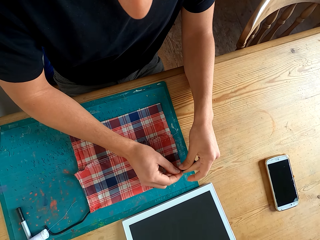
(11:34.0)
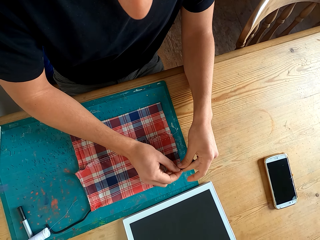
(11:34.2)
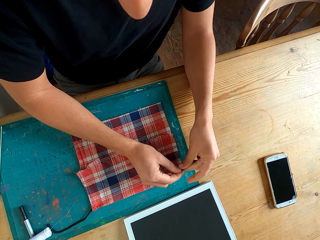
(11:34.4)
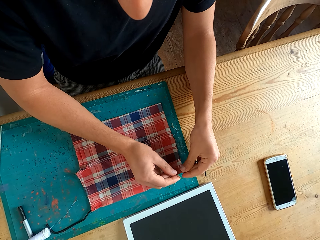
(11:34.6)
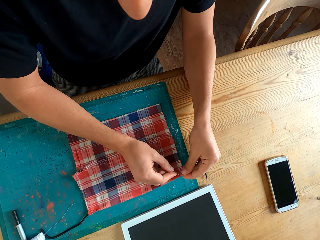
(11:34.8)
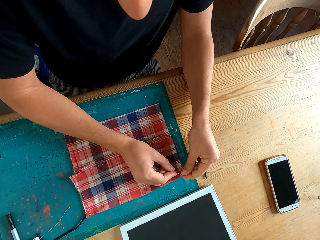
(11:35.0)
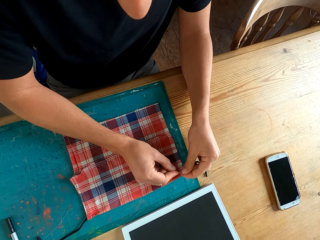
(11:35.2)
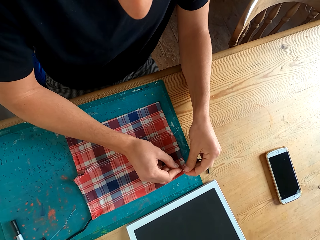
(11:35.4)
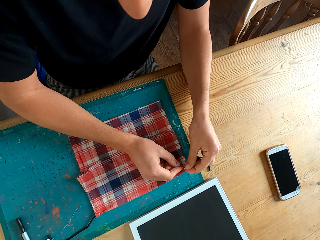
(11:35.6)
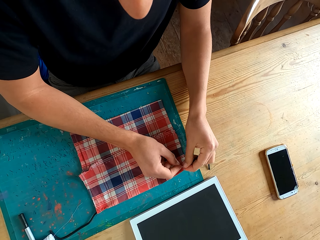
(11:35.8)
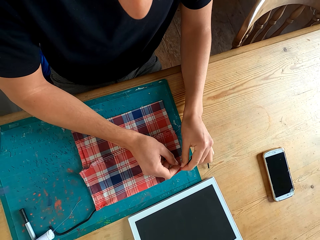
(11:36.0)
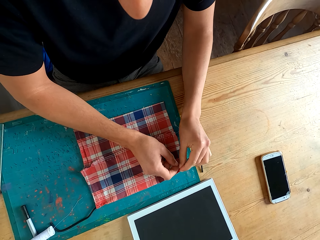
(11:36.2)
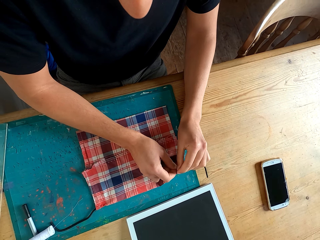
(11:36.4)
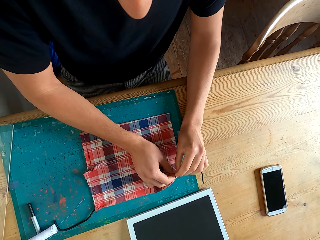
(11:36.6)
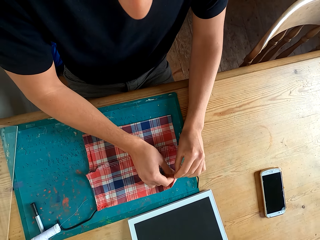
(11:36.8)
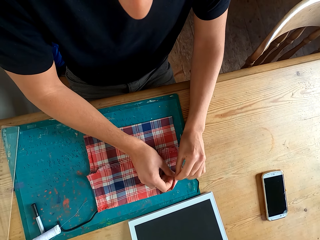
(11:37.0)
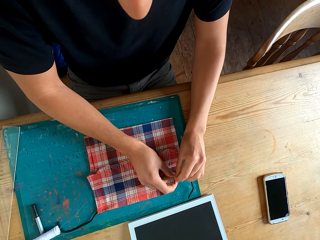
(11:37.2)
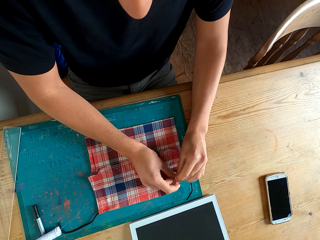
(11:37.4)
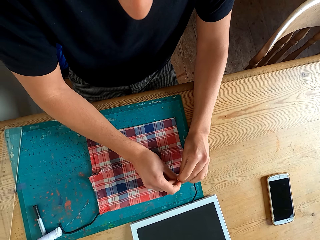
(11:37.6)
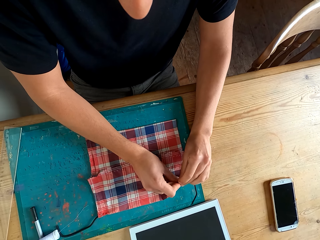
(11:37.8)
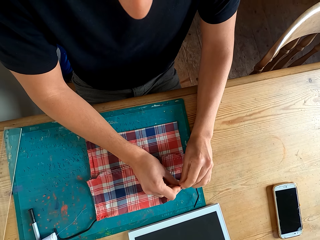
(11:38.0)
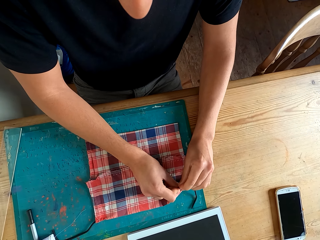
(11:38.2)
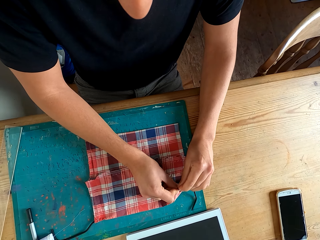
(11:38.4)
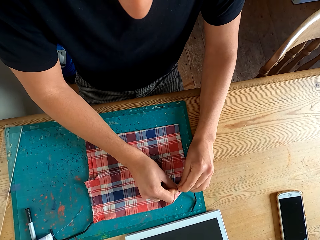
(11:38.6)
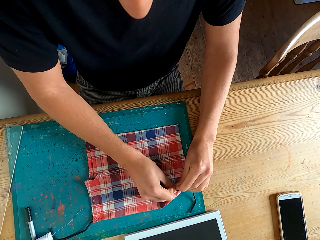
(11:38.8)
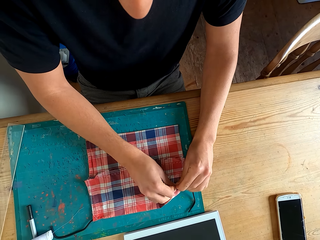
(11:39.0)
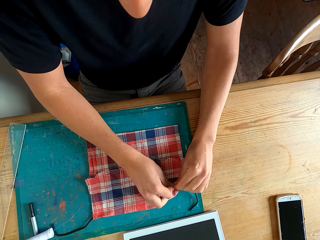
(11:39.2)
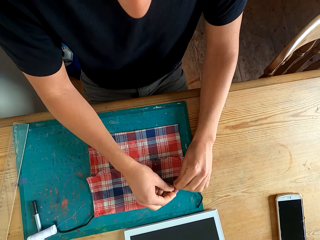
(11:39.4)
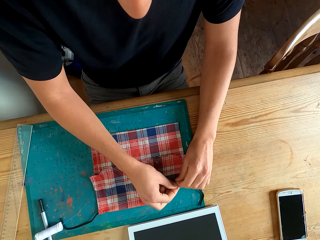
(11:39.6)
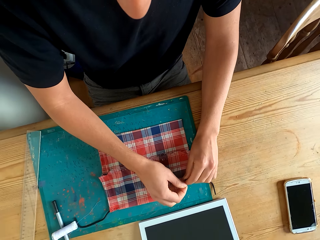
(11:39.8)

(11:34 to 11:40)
The camera wearer stitches the cloth with the needle.

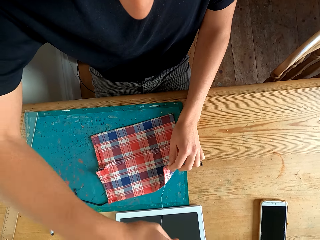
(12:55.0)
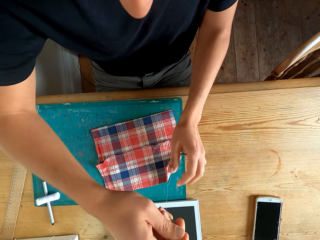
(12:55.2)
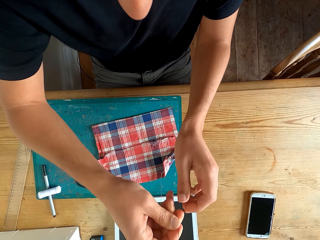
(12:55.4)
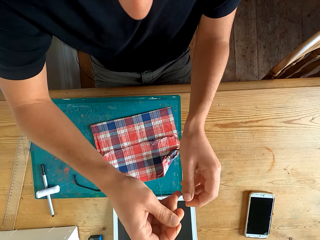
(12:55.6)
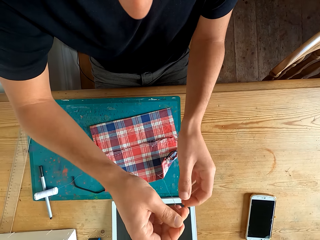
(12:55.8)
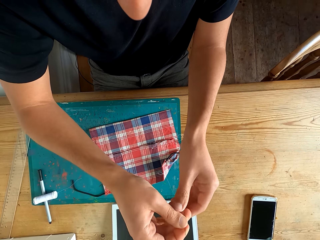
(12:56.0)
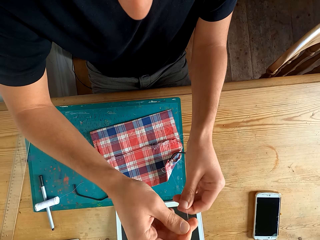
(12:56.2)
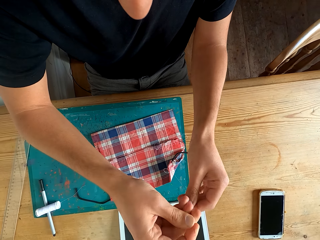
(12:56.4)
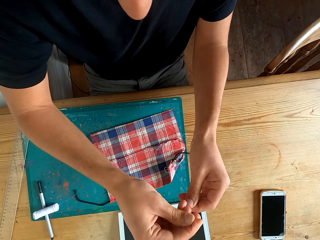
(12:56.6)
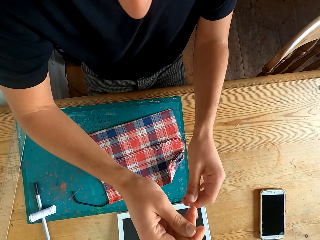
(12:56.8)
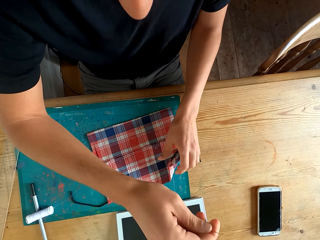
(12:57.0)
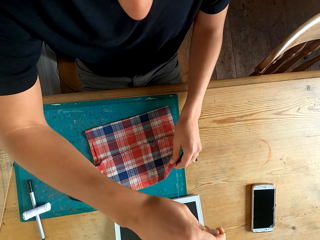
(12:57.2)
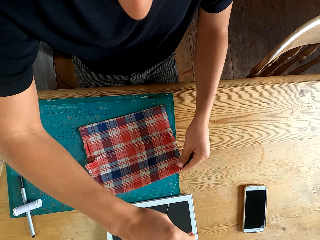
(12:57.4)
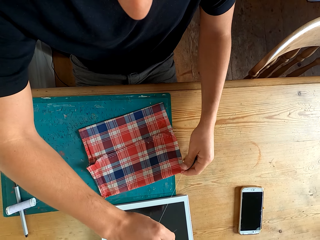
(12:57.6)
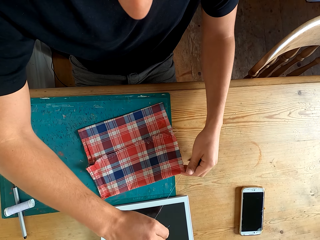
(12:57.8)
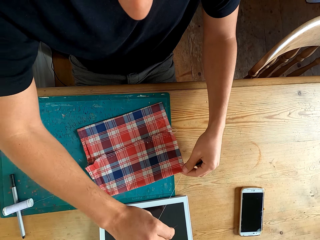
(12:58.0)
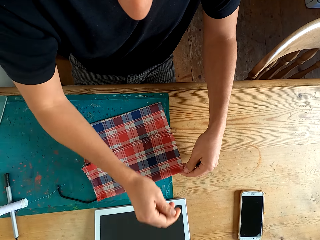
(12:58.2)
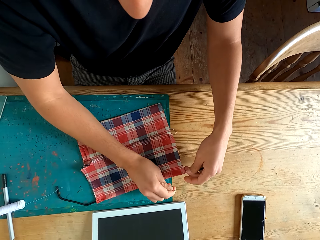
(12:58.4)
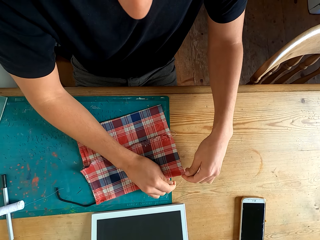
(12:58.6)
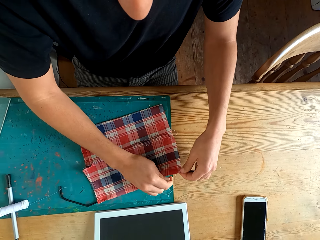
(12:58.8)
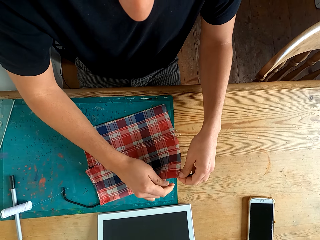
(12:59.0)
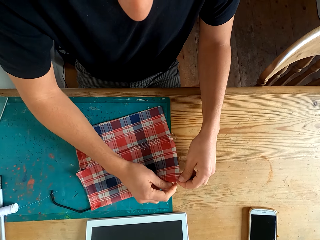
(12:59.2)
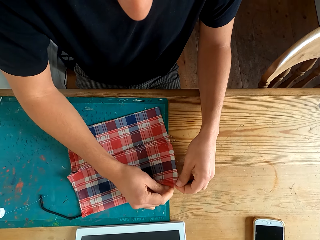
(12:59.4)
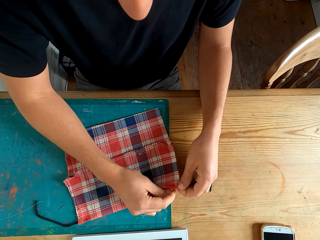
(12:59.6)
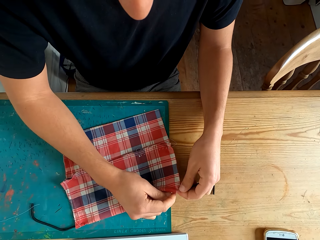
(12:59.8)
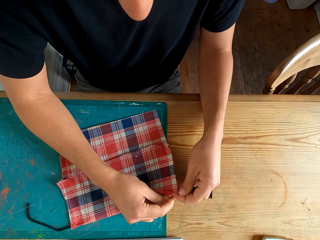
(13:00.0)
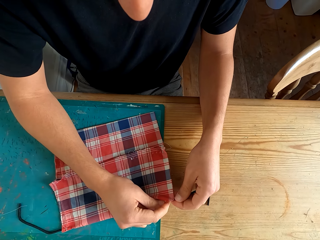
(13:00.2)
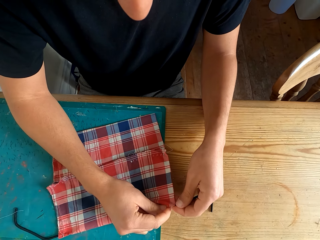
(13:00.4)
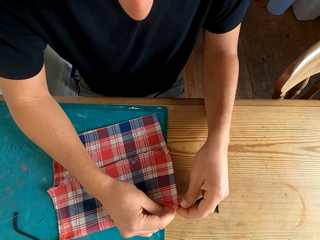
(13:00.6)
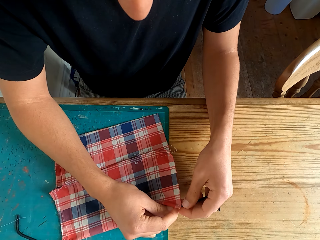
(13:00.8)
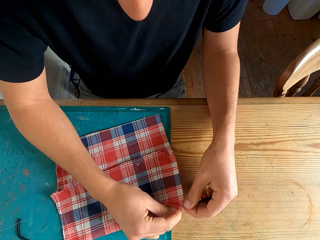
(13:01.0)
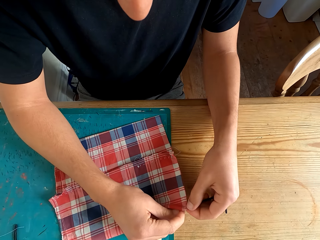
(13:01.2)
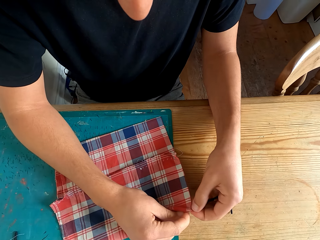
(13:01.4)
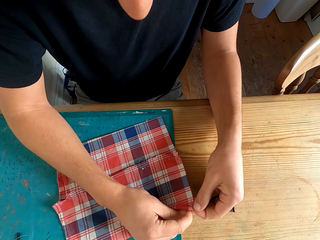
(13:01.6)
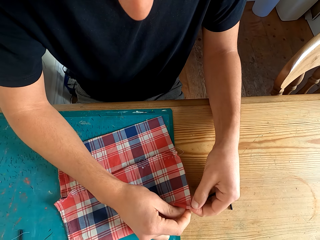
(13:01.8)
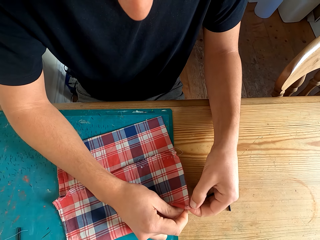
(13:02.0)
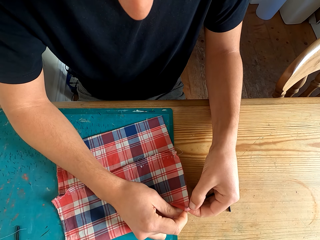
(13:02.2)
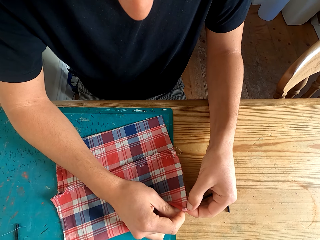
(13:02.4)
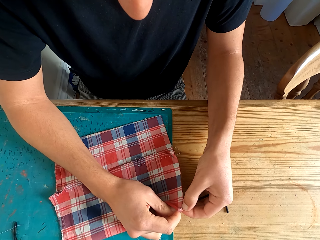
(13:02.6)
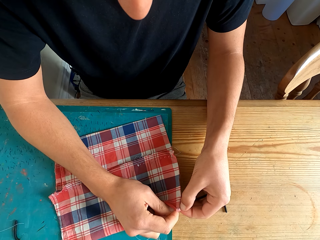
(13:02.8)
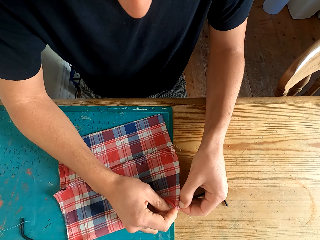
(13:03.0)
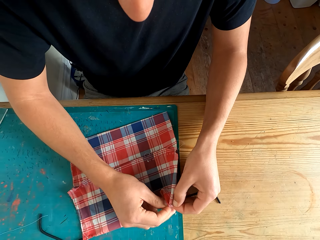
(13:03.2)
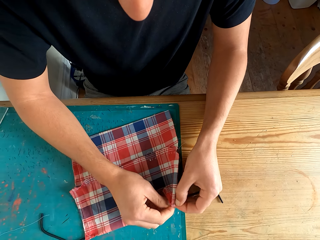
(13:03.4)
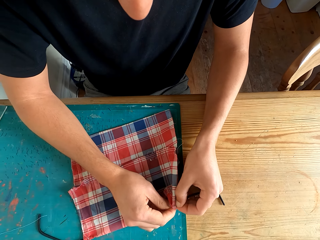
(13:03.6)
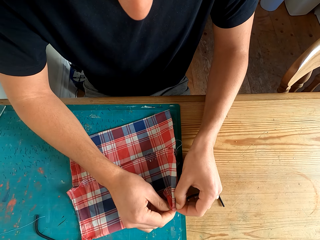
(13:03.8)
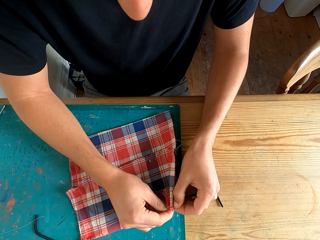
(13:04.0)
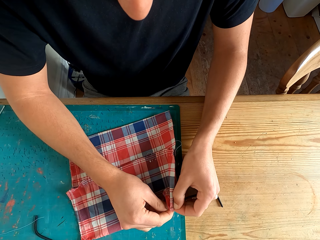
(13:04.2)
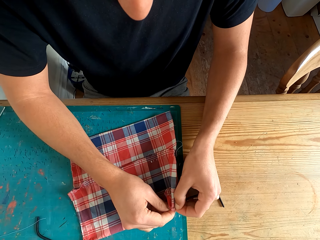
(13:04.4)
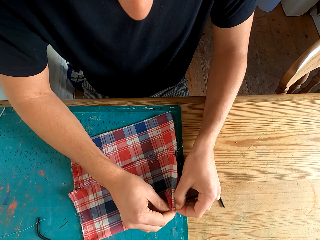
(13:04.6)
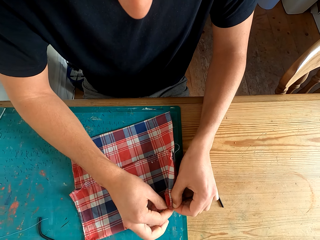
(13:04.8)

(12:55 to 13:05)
The camera wearer holds the thread with both hands. They hold the cloth with a hand. They stitch the cloth with the needle.

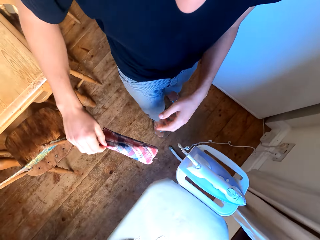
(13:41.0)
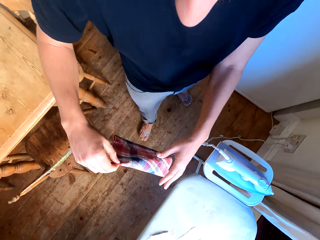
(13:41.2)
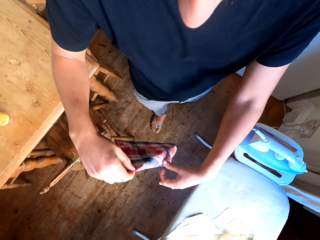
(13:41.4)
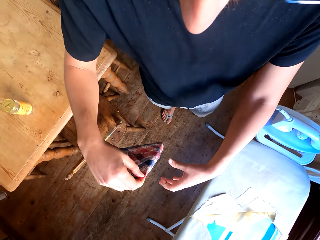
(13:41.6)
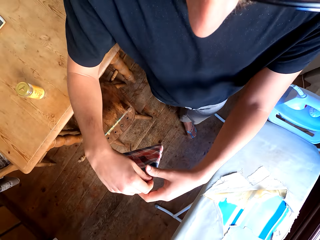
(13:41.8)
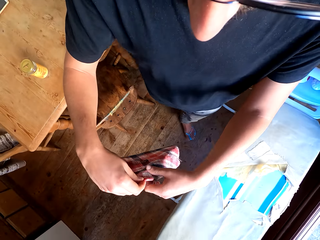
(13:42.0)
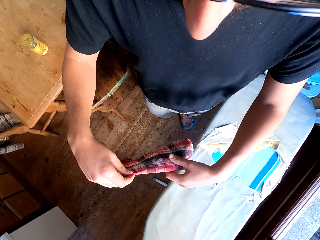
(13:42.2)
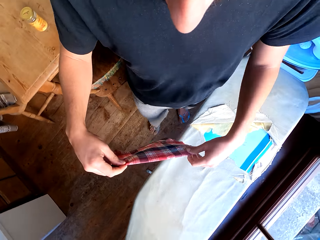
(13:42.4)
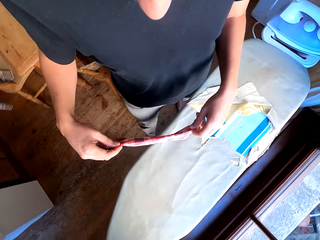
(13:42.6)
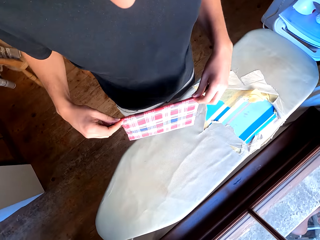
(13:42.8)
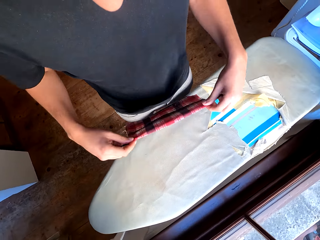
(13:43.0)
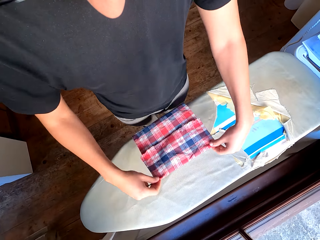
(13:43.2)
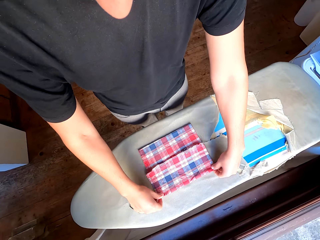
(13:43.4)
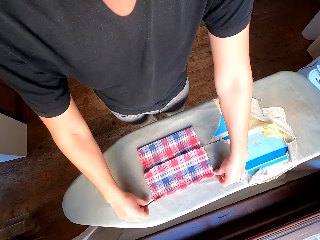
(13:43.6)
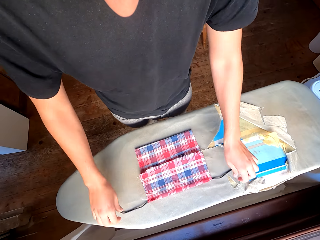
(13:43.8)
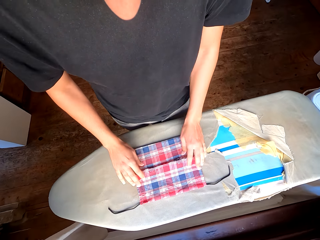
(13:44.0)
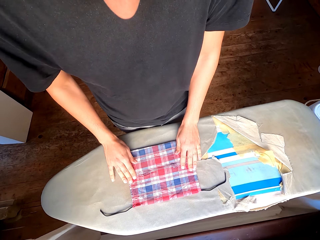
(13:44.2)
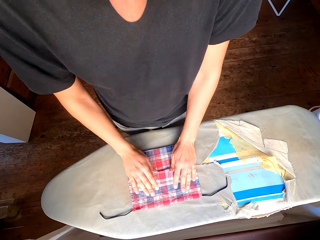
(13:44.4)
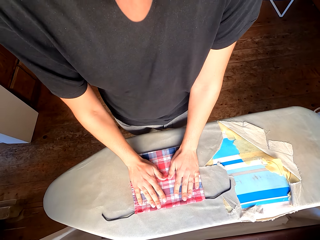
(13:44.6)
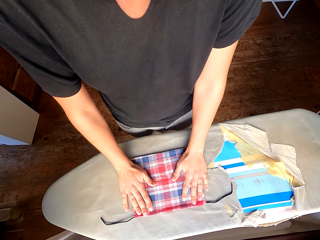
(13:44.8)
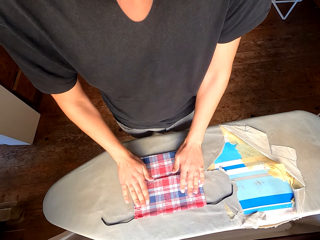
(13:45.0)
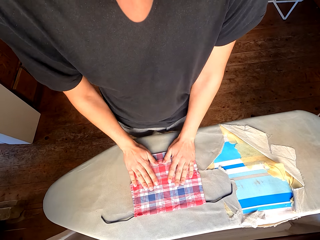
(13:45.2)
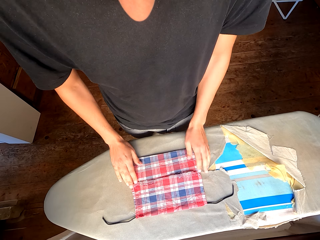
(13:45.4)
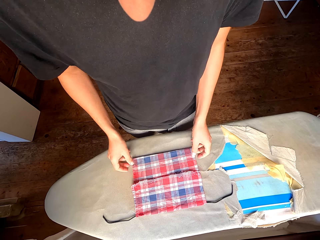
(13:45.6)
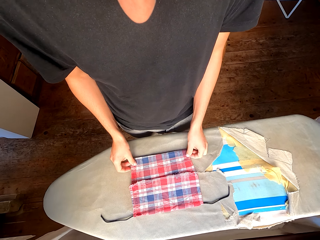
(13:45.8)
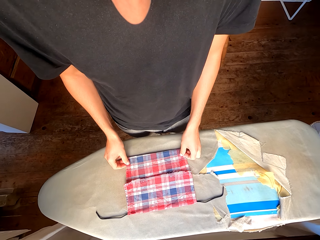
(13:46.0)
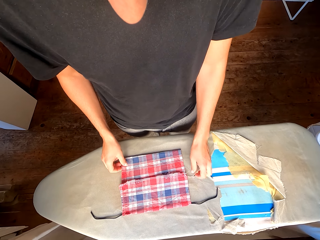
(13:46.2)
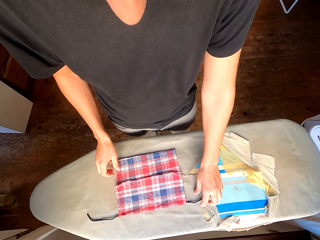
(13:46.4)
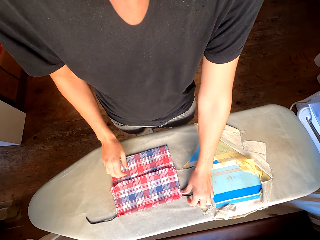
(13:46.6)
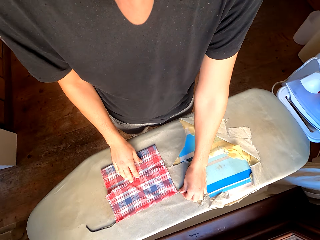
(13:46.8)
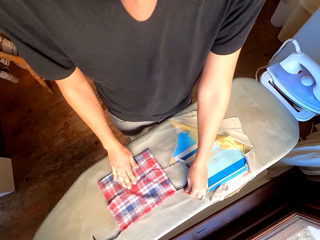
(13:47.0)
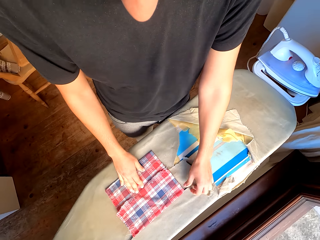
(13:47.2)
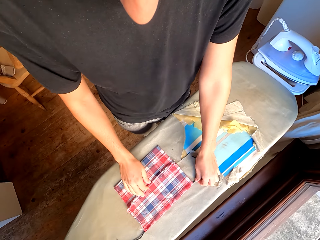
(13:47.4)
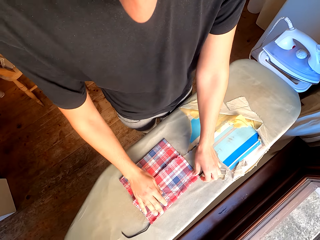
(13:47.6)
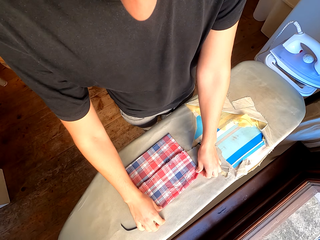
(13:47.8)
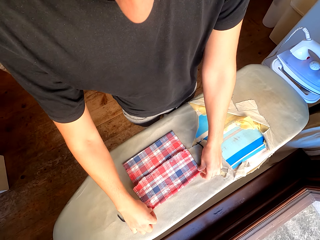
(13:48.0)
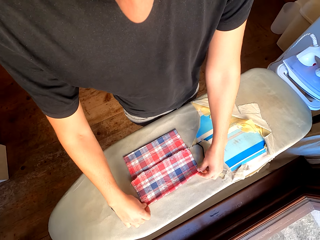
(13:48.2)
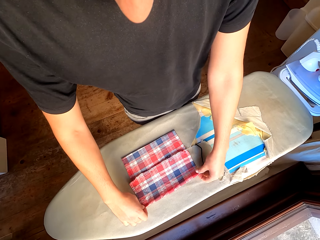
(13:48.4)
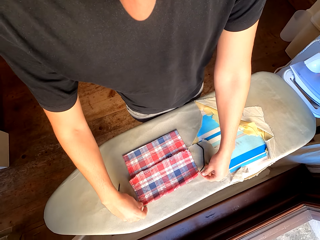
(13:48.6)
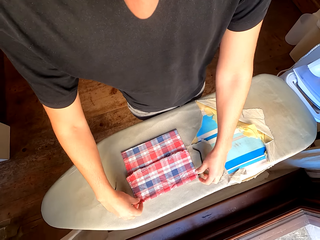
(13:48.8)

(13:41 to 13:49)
The camera wearer walks around the house. They place the cloth on the ironing board. They align the cloth on the ironing board.
